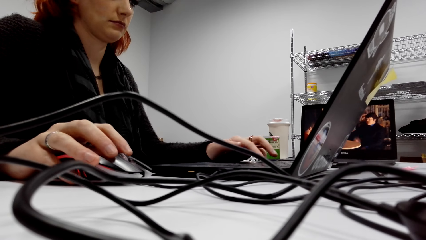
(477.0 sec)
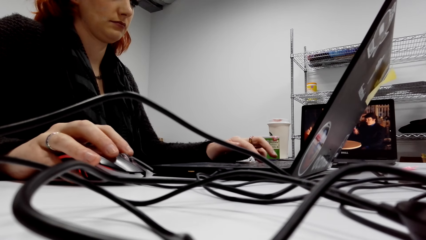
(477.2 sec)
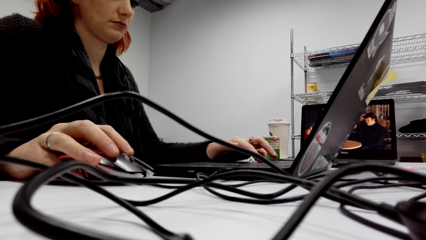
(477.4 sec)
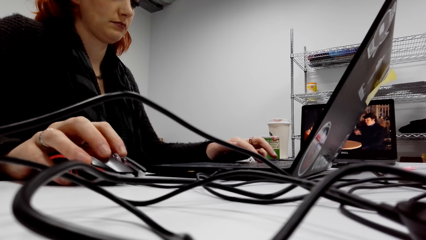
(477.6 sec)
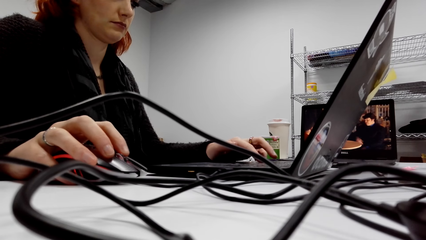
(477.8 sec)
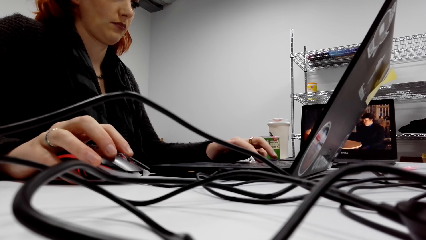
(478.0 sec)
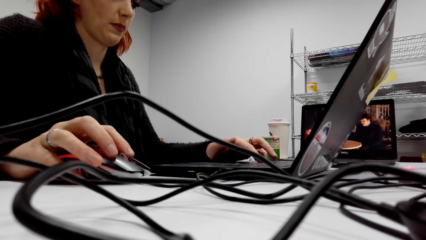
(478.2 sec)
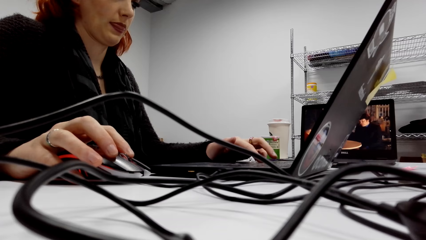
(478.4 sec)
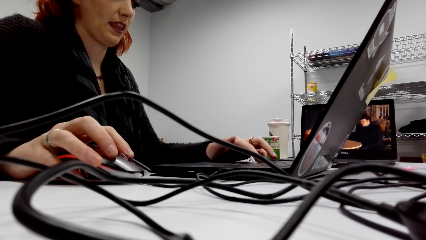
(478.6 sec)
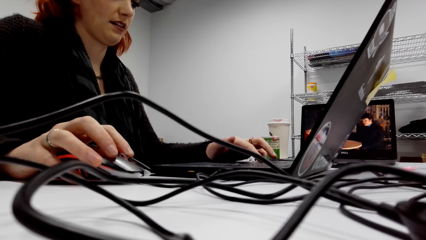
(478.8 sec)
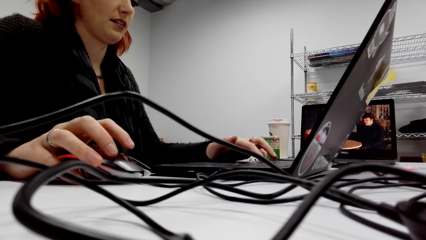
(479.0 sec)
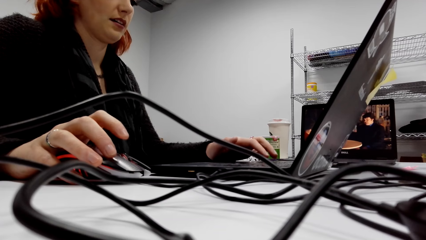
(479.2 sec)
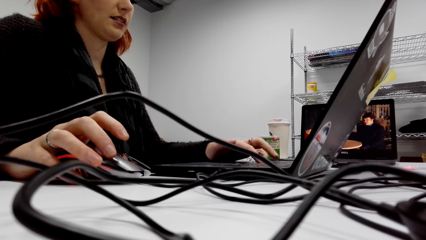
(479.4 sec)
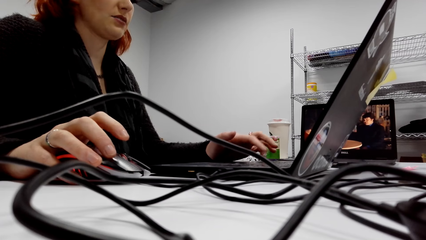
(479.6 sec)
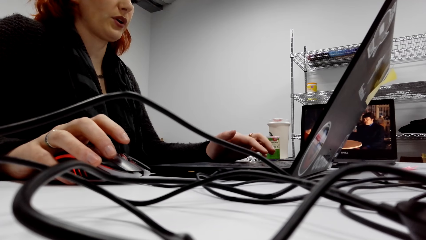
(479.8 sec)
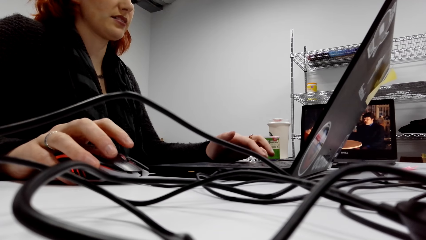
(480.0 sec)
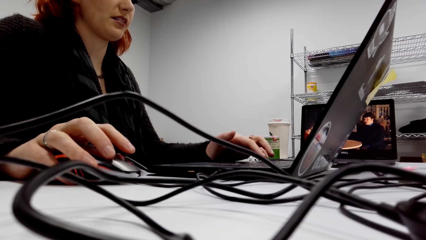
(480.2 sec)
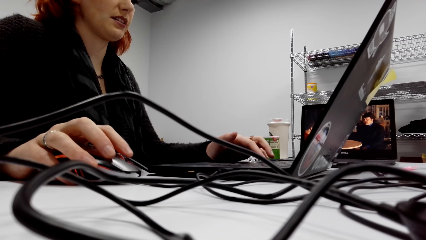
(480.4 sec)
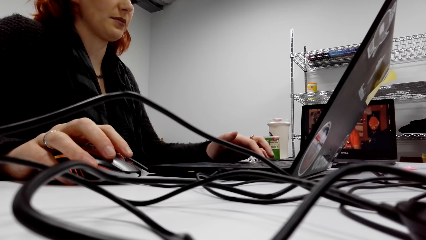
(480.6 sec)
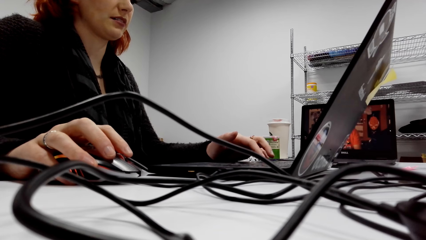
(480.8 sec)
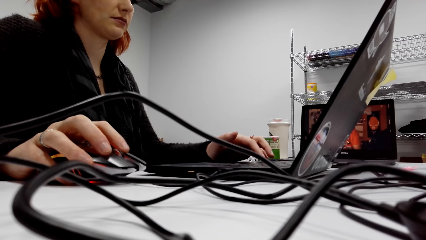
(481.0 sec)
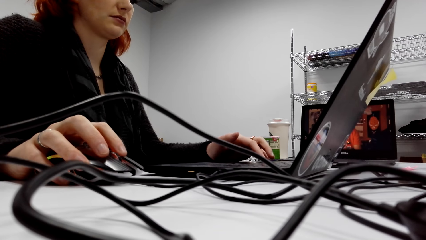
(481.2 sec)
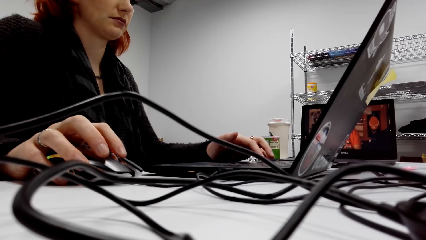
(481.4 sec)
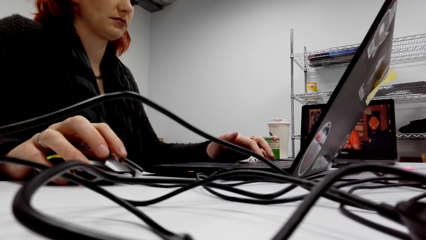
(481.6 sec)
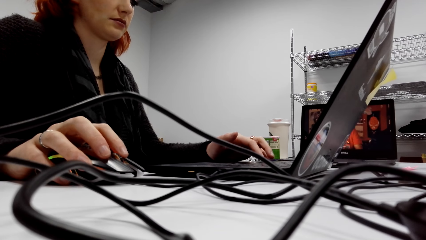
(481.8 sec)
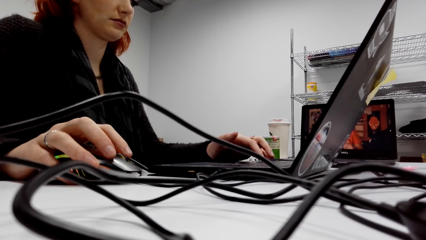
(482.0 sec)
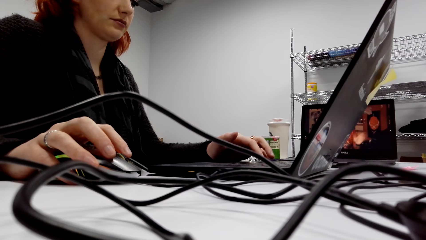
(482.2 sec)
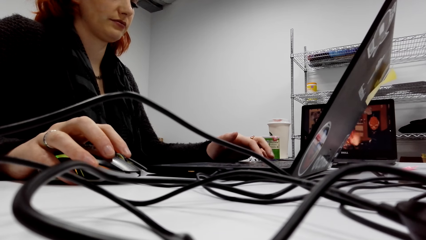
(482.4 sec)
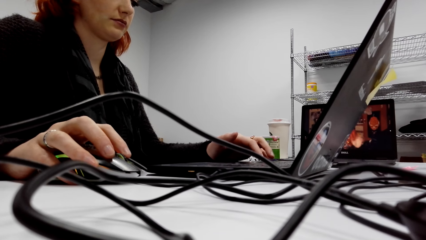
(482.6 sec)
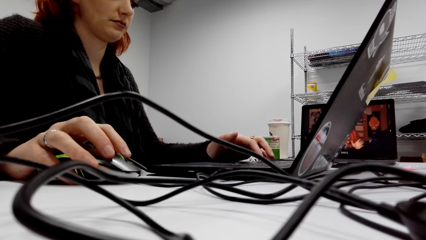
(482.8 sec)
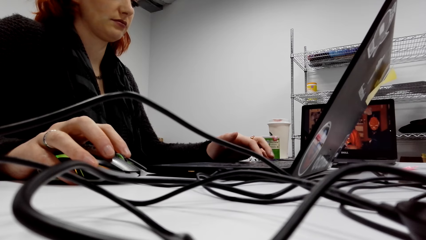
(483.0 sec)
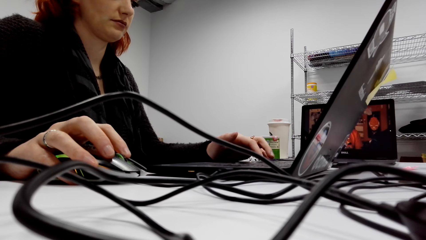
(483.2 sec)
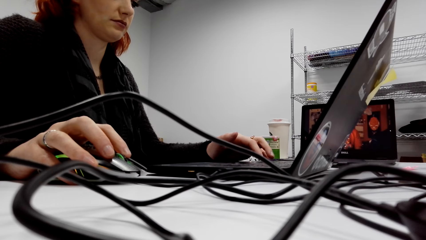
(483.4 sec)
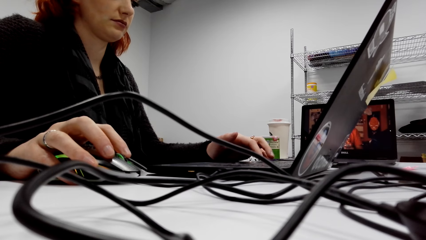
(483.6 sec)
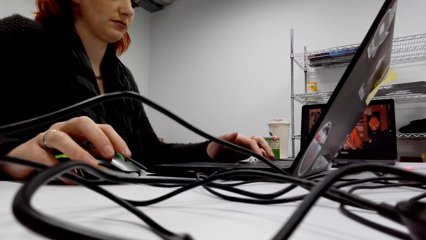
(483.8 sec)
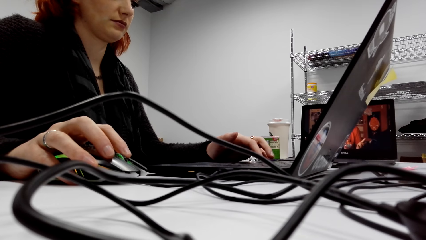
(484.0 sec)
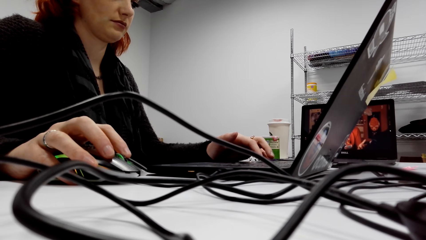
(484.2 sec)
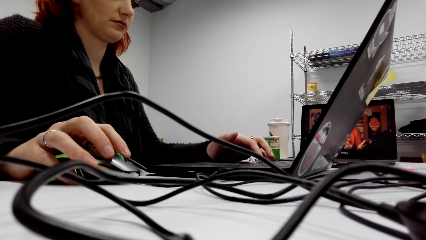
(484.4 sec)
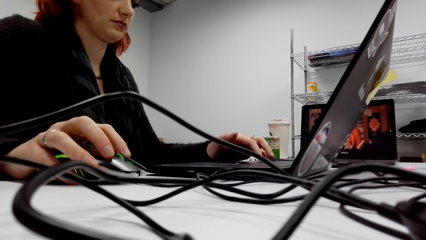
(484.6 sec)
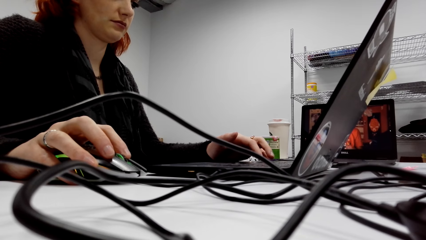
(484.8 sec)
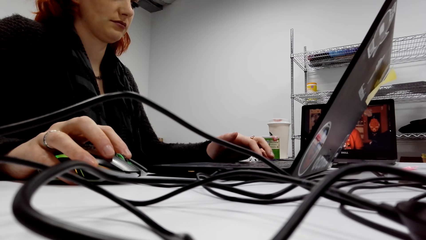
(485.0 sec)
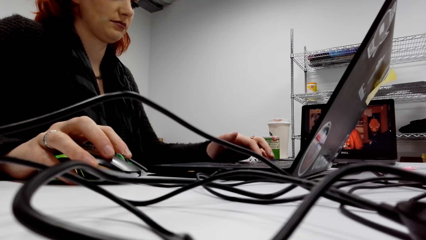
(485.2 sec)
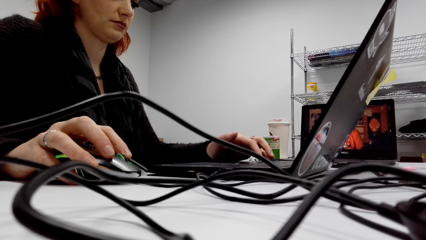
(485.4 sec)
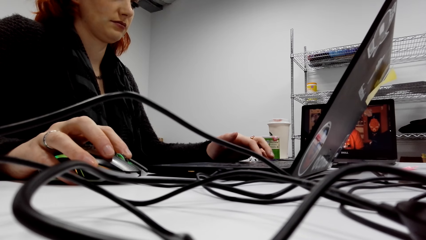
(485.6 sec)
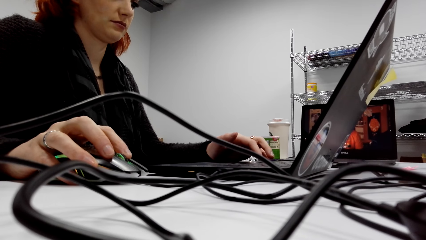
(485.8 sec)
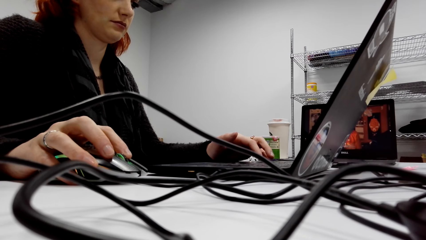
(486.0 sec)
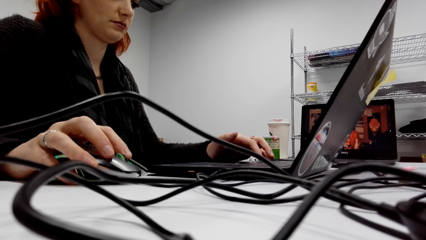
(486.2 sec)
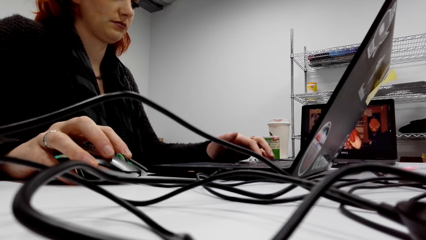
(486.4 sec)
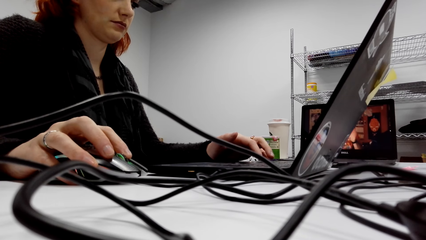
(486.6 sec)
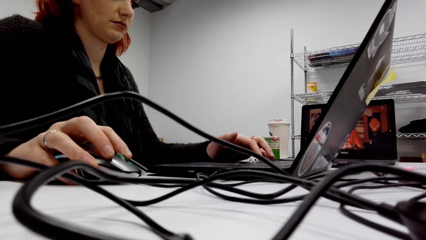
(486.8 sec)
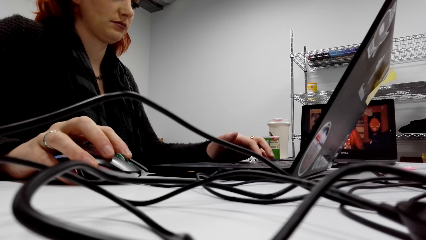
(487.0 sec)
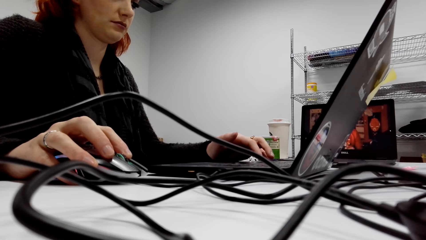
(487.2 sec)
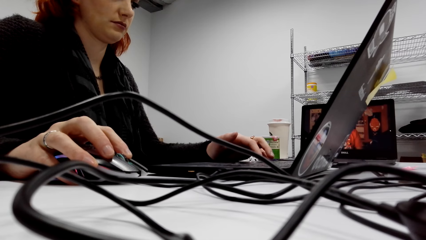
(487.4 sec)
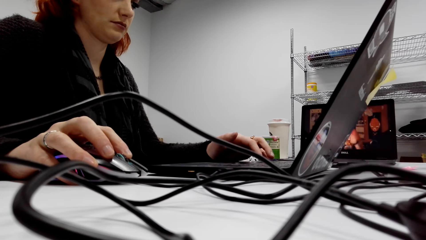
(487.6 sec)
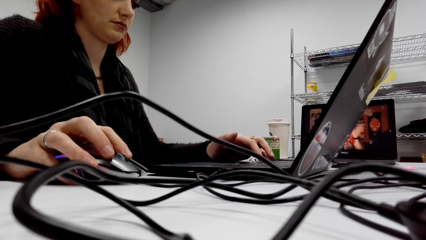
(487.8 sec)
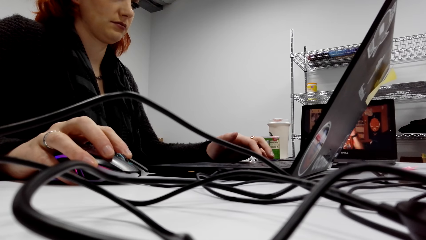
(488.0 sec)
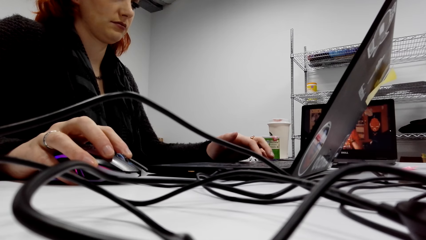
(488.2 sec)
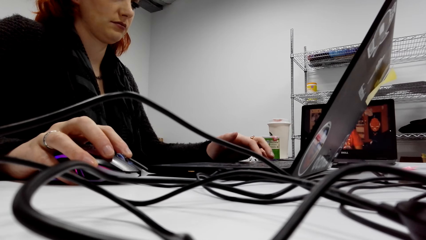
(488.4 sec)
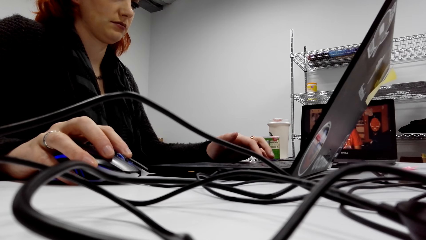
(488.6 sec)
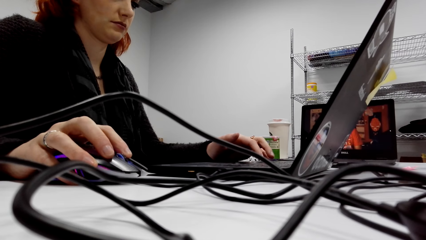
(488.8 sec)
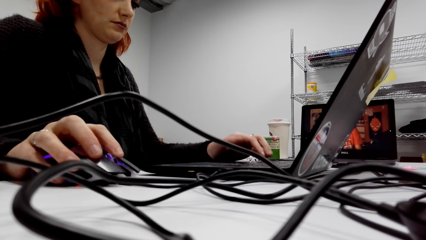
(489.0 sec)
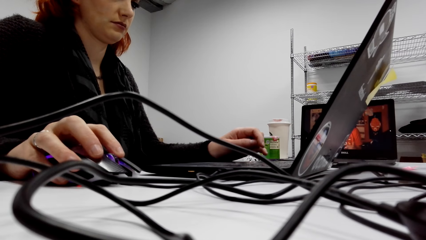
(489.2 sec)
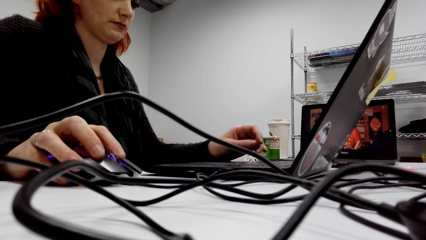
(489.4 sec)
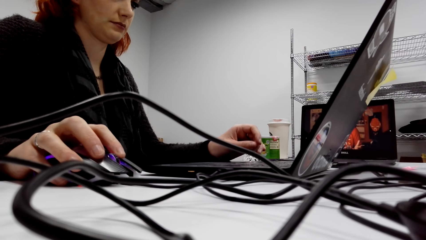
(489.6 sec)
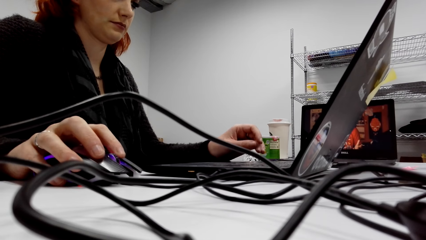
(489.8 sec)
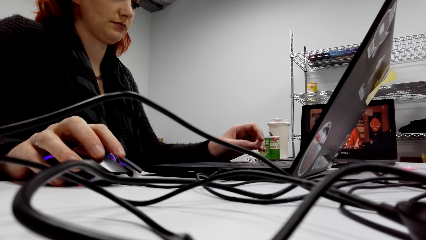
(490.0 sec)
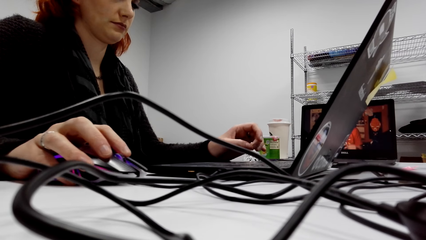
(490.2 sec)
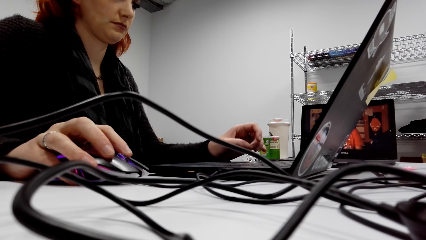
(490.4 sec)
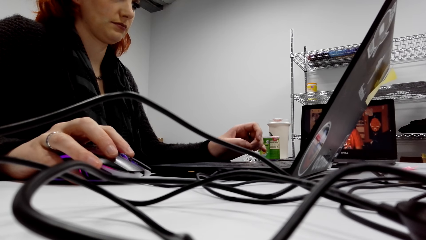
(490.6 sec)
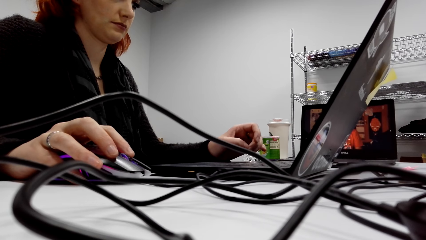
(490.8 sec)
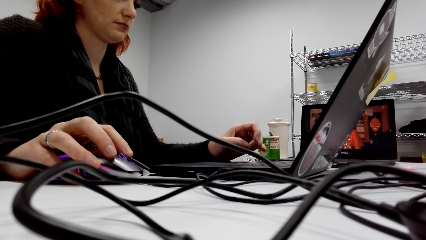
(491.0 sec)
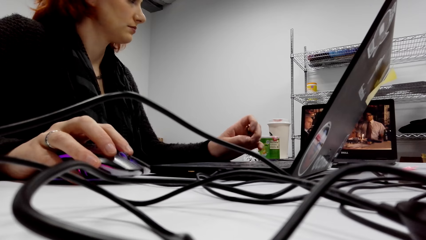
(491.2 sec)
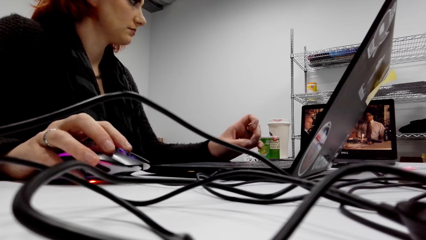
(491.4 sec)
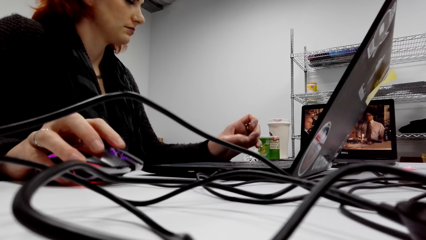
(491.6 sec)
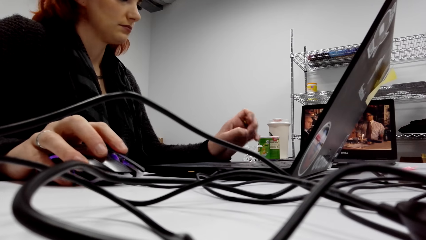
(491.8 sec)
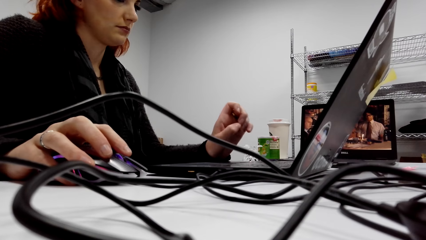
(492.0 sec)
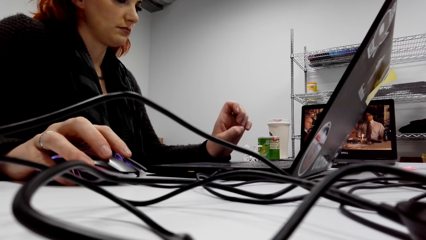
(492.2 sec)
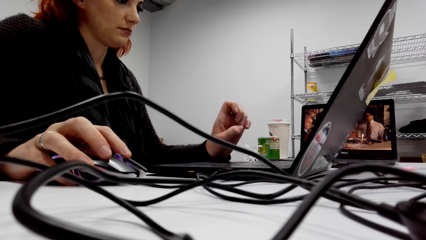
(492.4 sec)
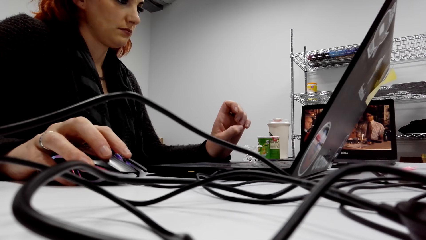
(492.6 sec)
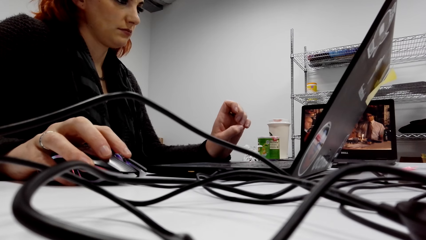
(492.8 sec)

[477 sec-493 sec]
A lady types on the keyboard and talks to the camera wearer. The lady scrolls the mouse. The camera wearer checks the laptop and uses a mouse.
